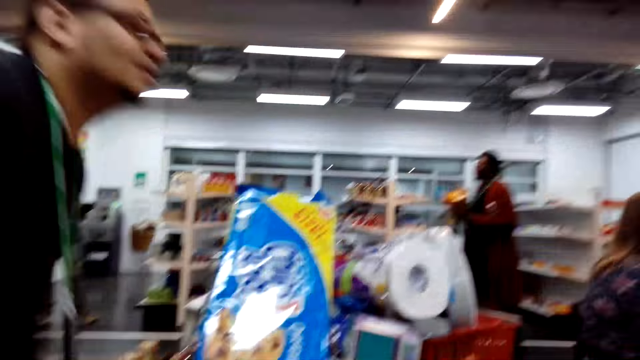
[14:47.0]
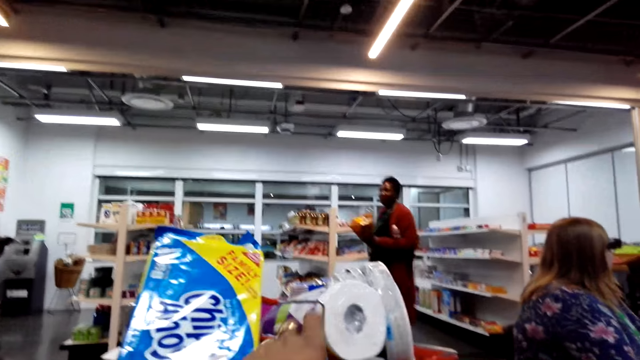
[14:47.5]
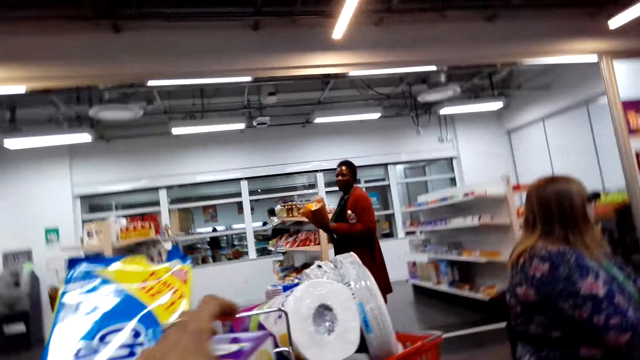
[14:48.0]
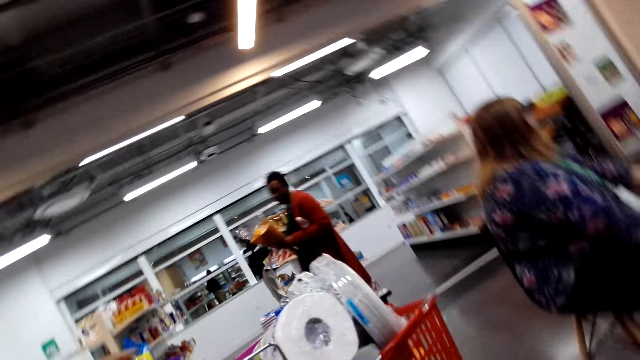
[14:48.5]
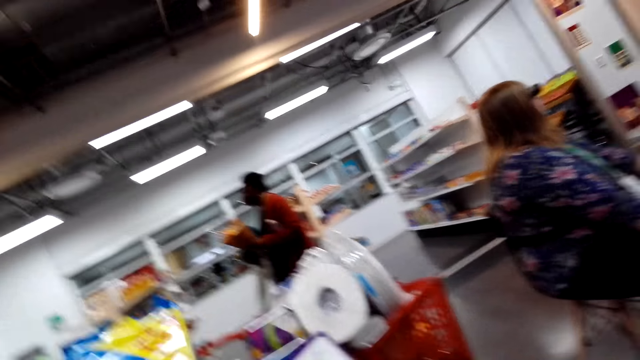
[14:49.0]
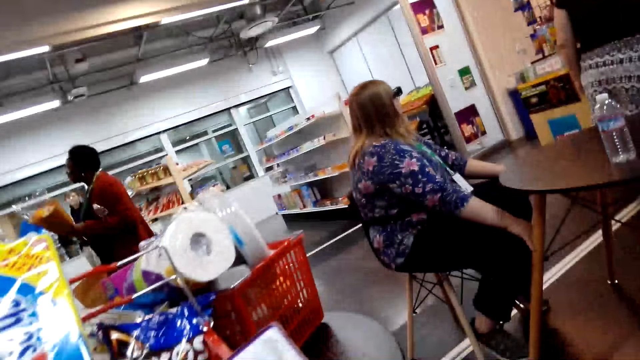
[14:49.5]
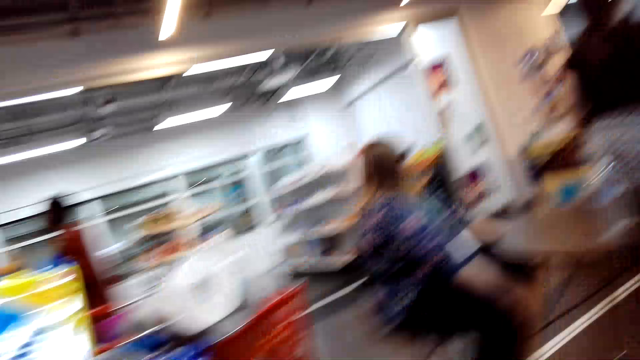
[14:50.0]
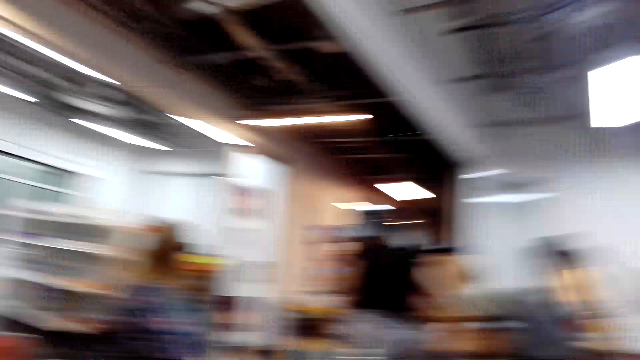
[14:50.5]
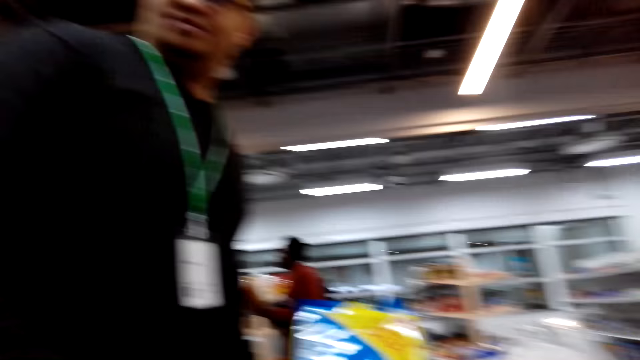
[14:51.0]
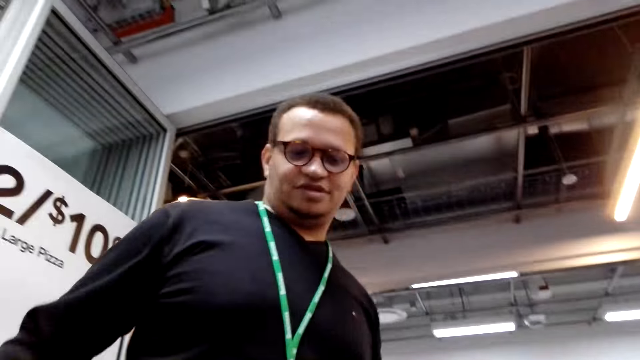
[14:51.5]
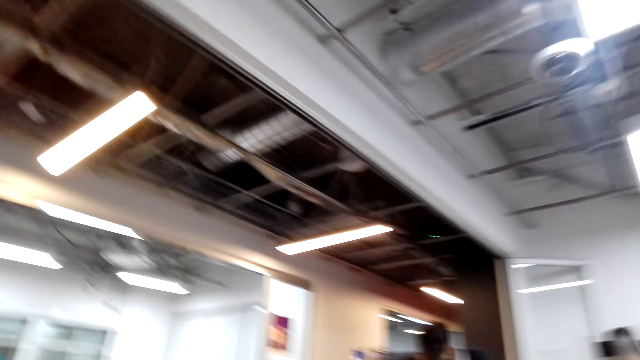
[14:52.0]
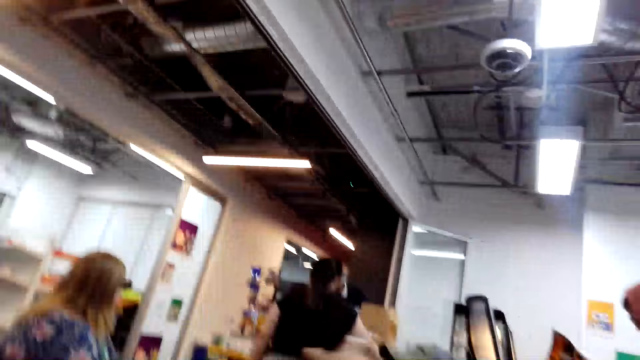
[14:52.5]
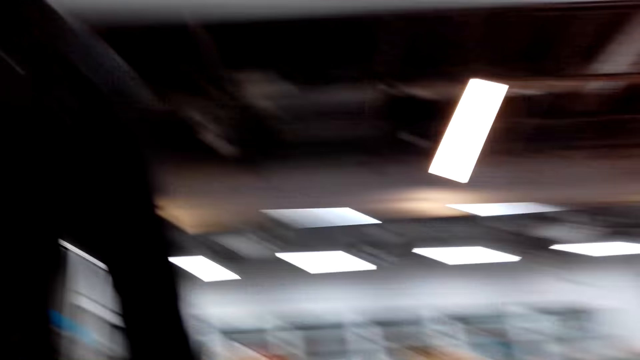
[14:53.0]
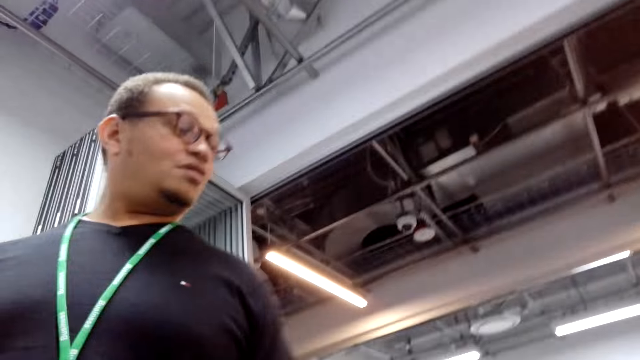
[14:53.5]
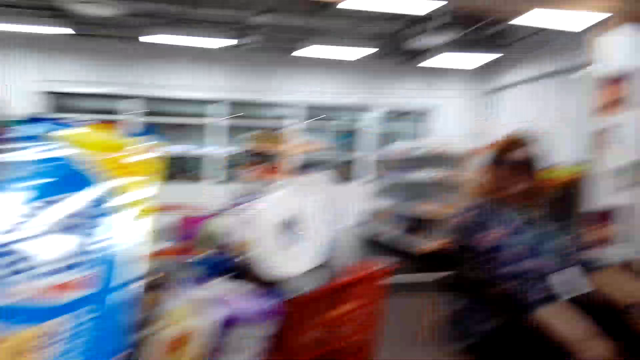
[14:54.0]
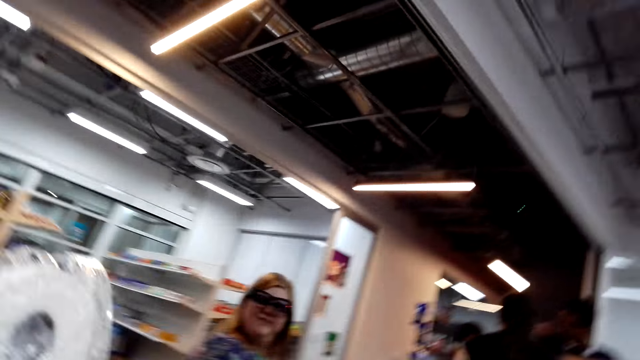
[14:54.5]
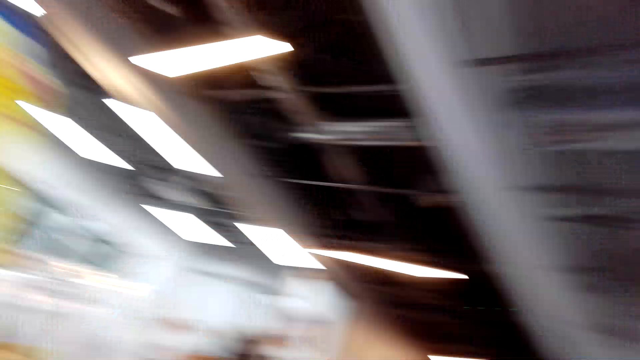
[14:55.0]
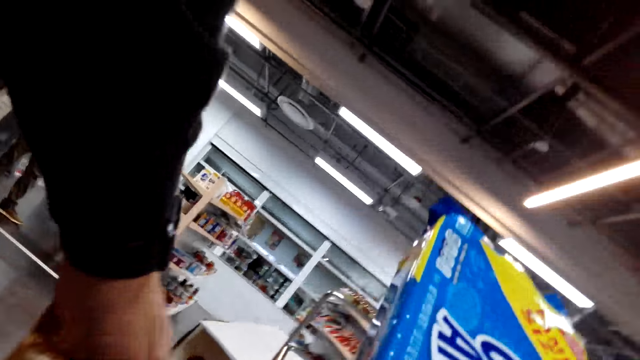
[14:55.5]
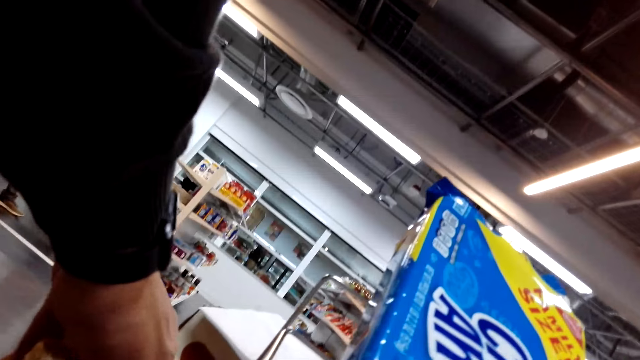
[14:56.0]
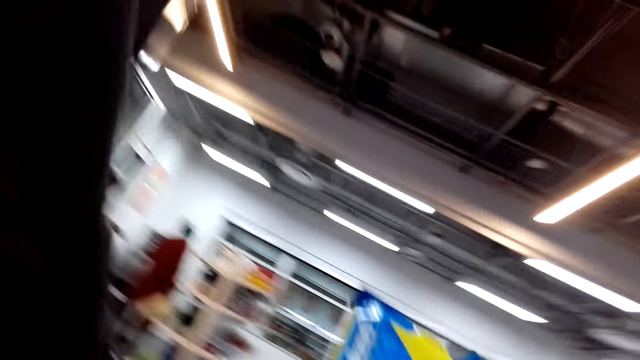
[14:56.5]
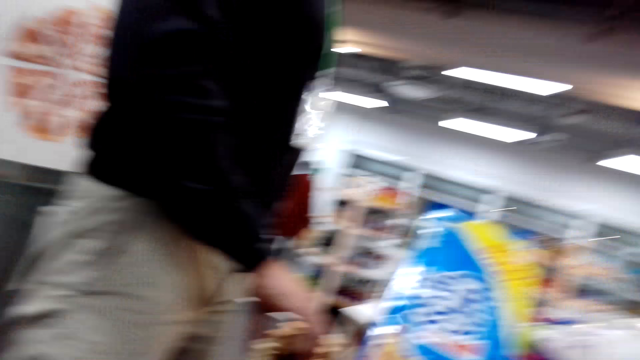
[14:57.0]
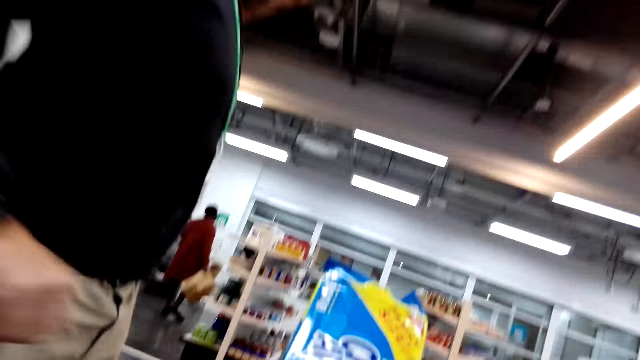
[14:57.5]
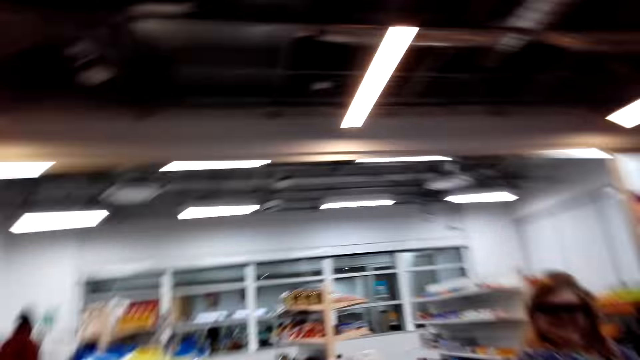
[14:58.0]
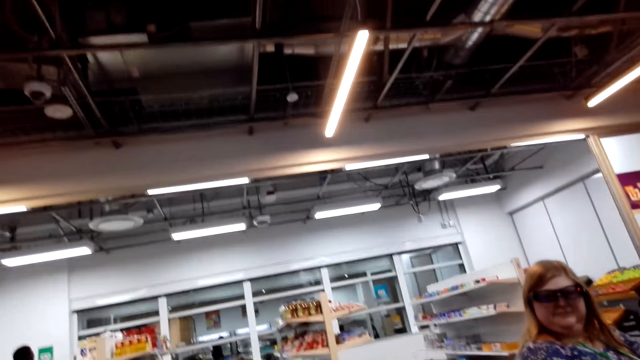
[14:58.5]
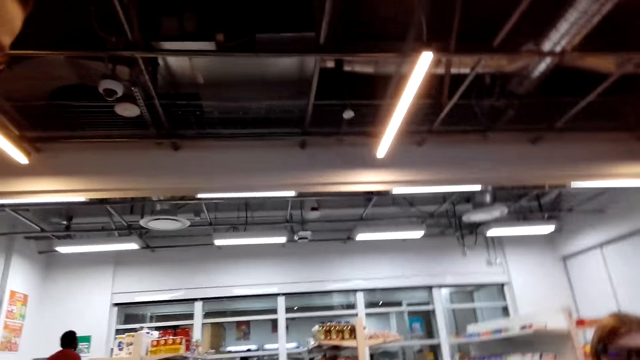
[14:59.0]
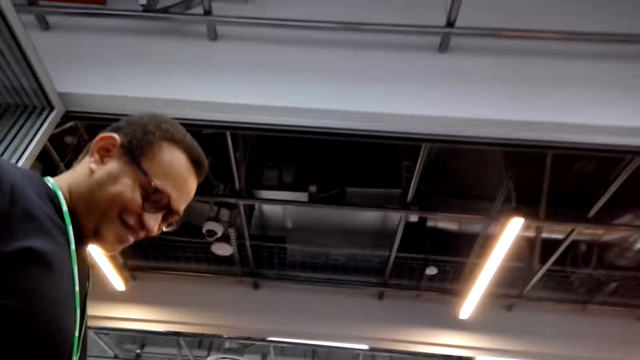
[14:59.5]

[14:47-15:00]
A man stands up. The camera wearer looks around the shop. They pick up something. They check something. They converse with the man. They look around the shop. They converse with the man. The man speaks.

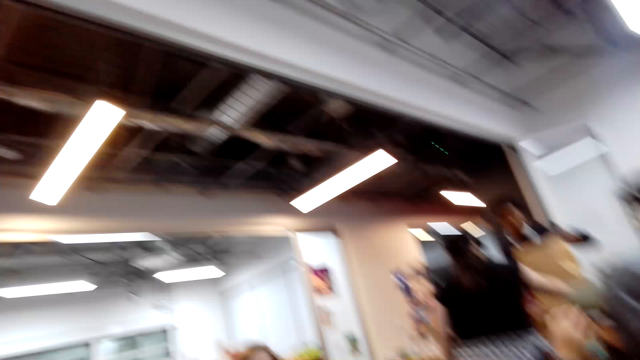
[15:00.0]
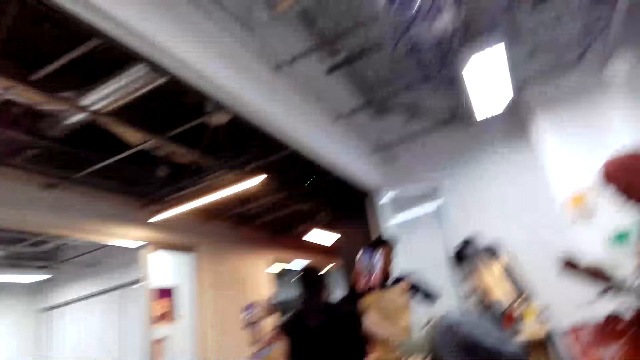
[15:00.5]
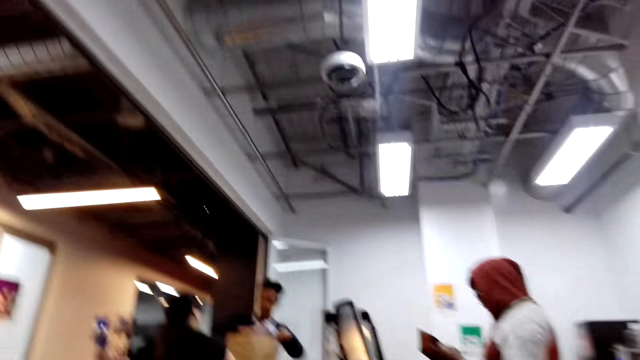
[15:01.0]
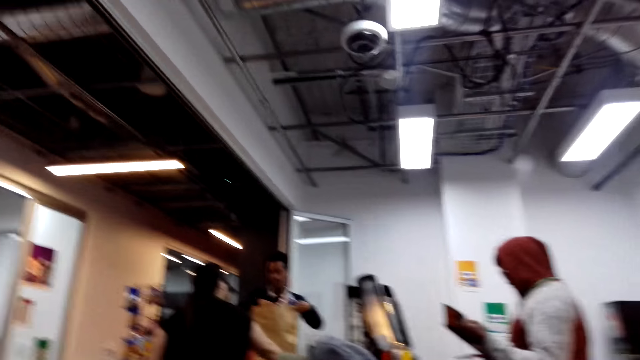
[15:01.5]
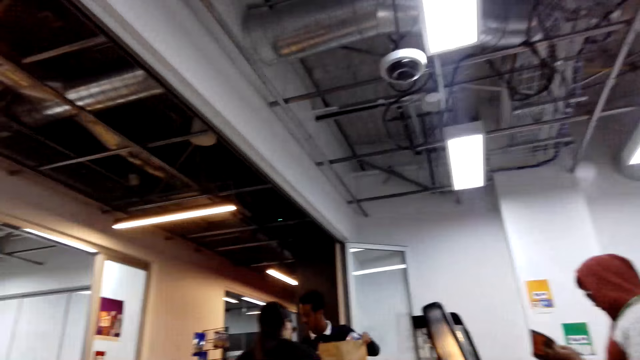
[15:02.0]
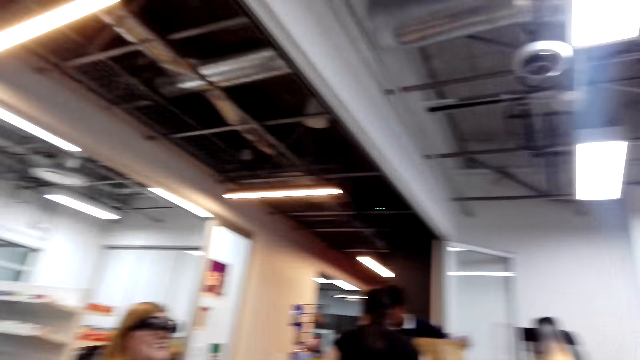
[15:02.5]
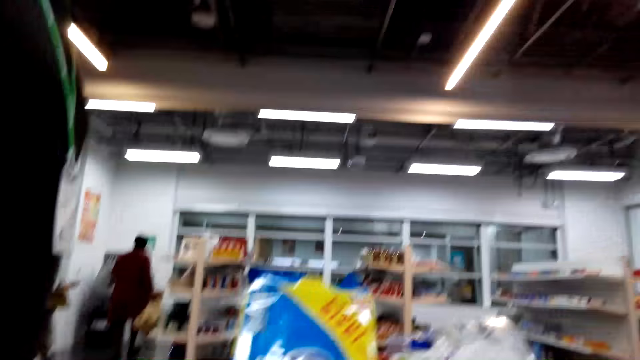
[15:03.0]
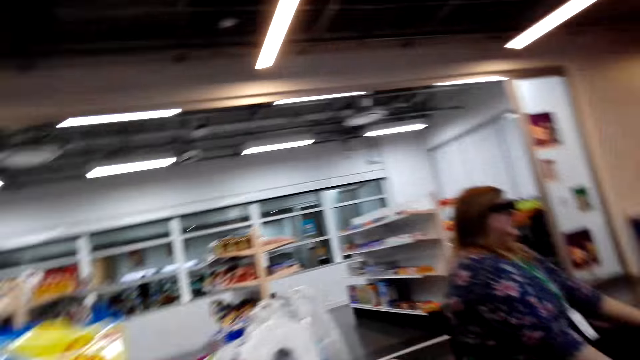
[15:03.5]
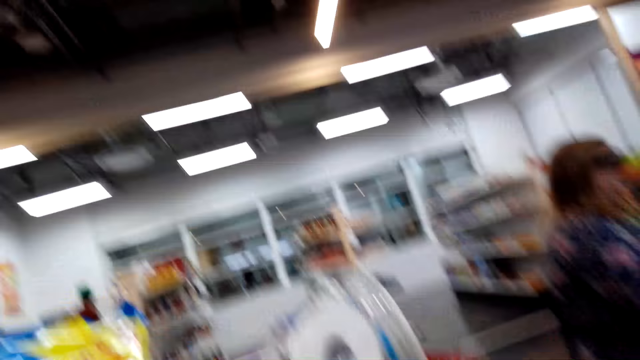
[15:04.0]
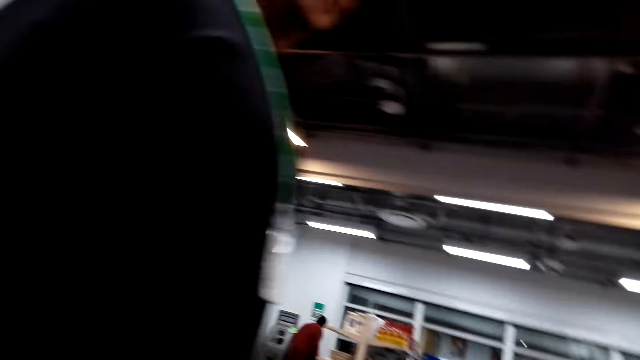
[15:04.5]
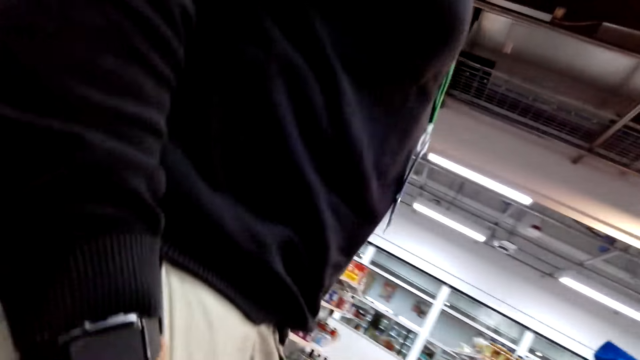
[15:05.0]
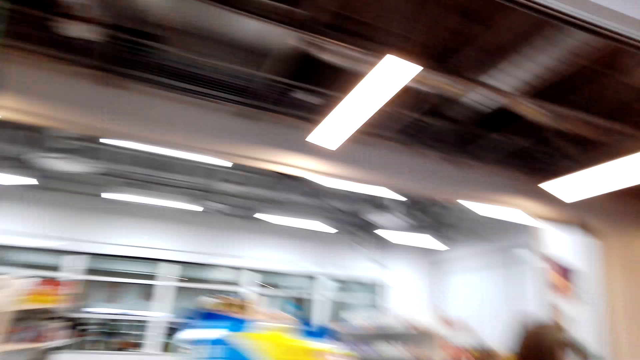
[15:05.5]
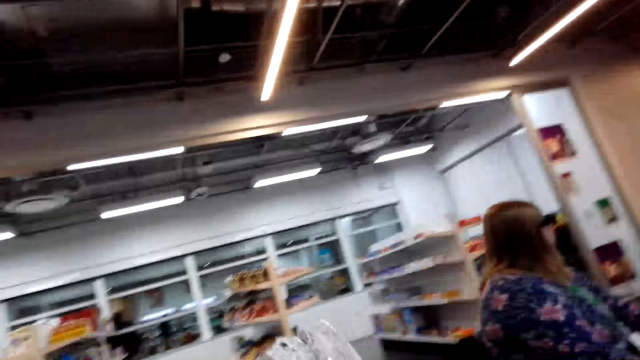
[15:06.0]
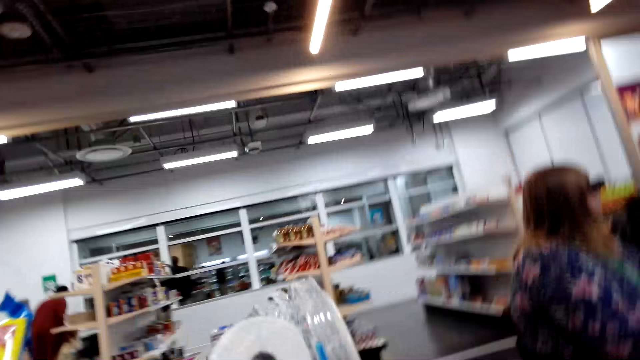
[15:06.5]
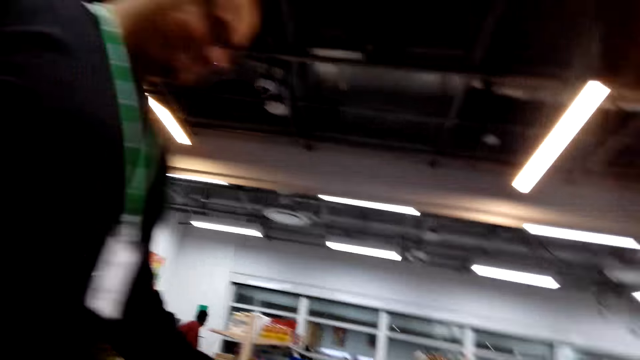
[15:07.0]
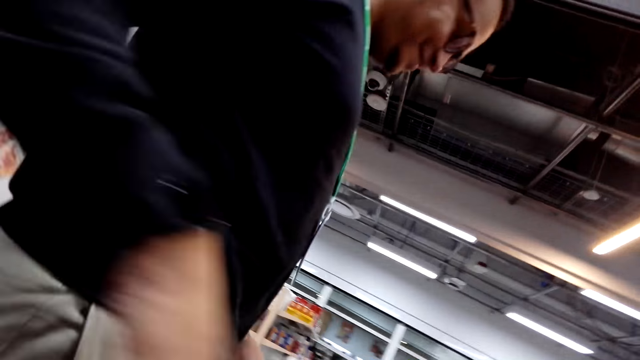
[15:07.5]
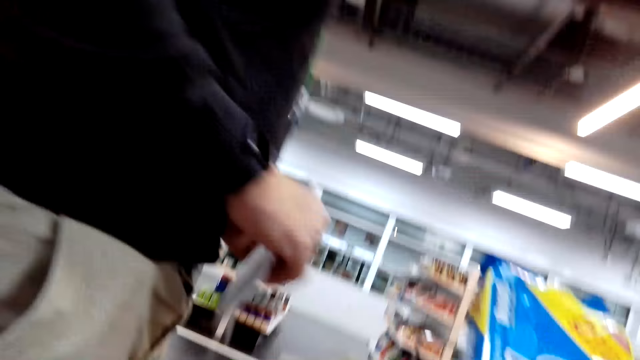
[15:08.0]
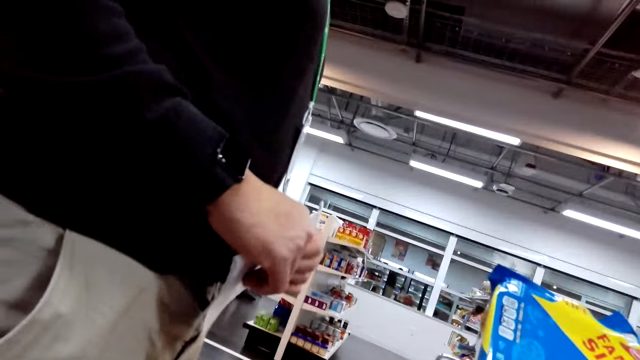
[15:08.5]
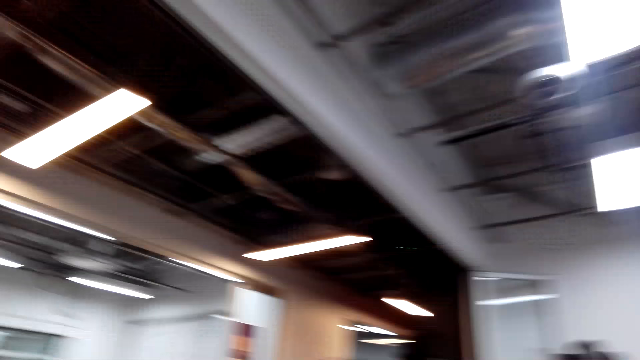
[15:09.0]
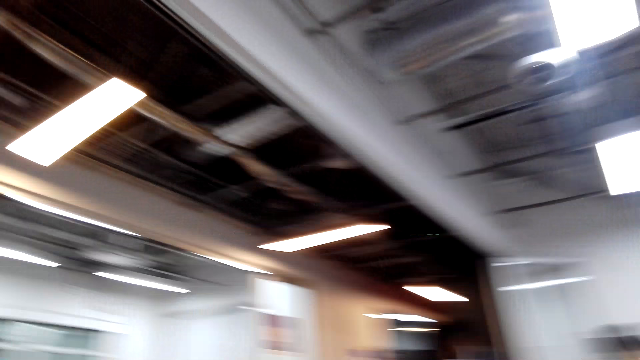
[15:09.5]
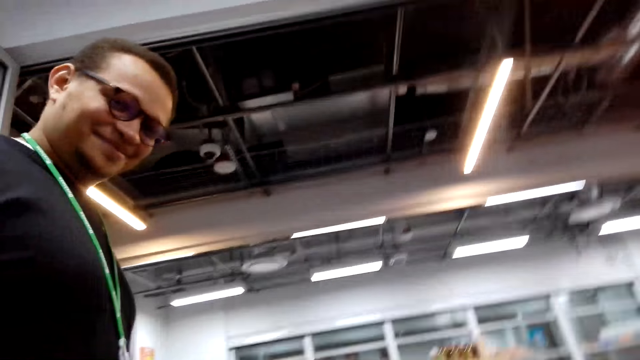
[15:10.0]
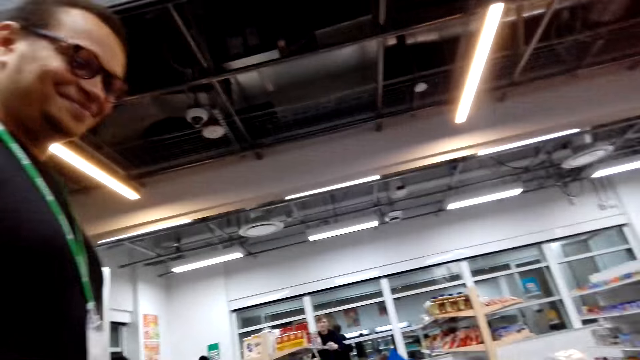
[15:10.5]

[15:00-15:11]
The camera wearer looks around the shop. They converse with a man. They look around. The man holds a shopping list. The camera wearer looks around the shop. They converse with the man.
